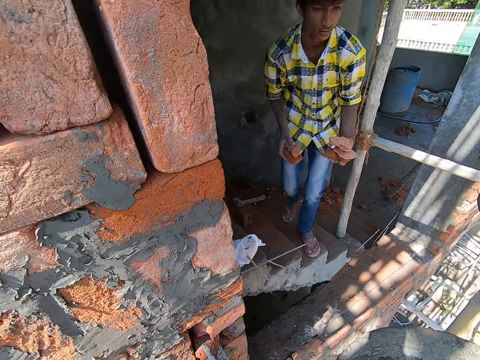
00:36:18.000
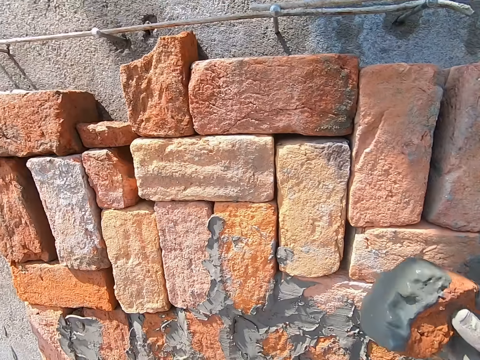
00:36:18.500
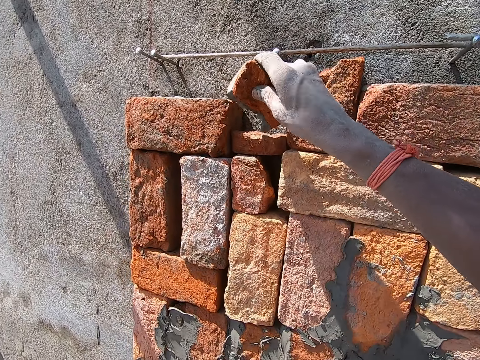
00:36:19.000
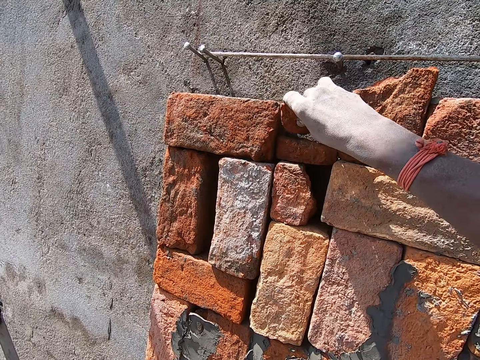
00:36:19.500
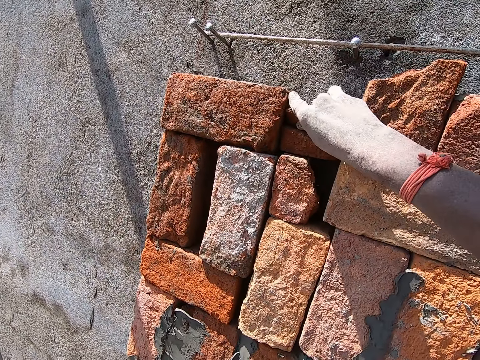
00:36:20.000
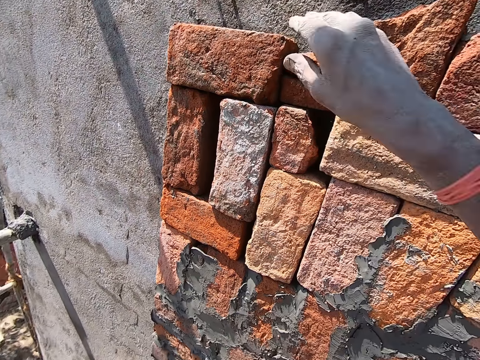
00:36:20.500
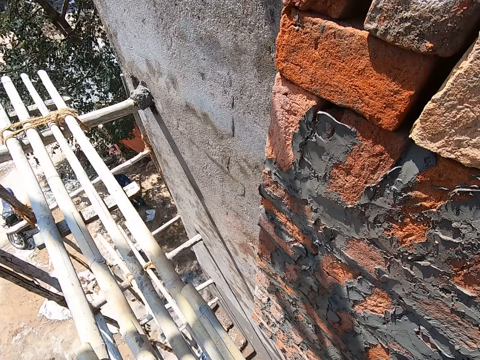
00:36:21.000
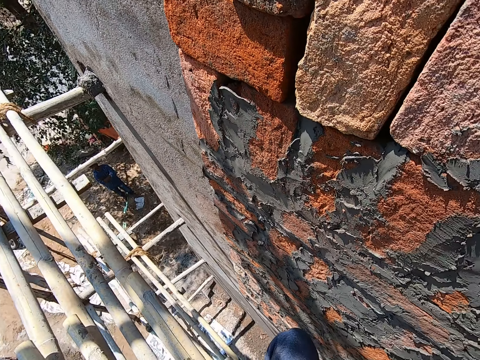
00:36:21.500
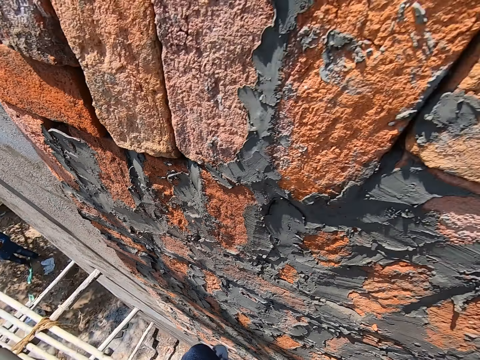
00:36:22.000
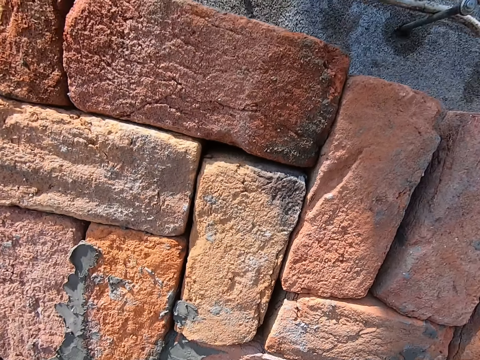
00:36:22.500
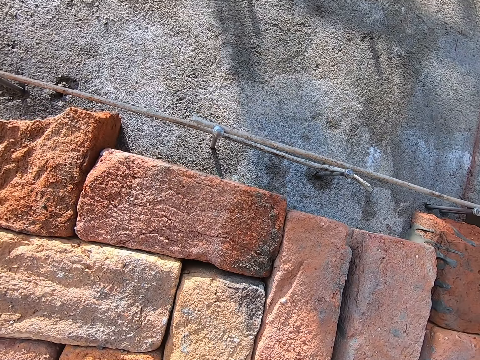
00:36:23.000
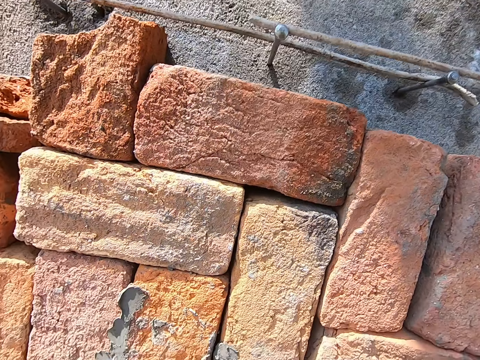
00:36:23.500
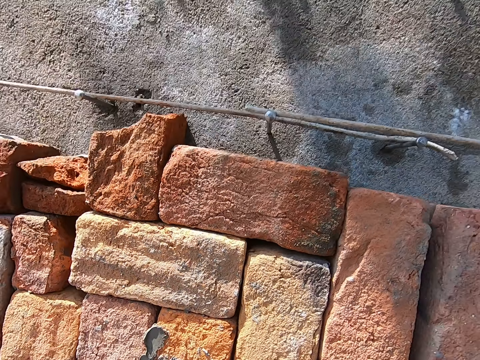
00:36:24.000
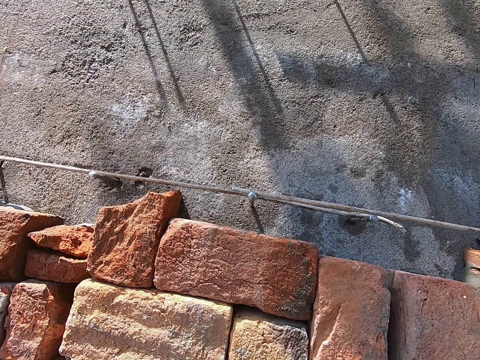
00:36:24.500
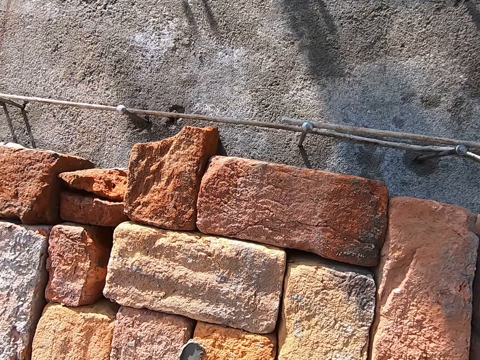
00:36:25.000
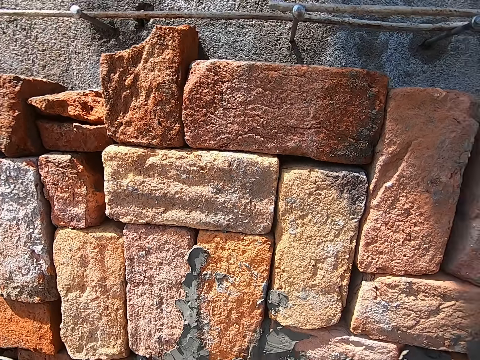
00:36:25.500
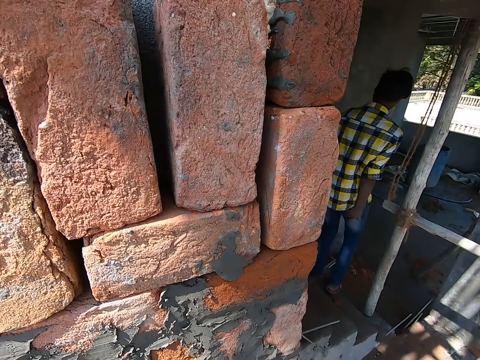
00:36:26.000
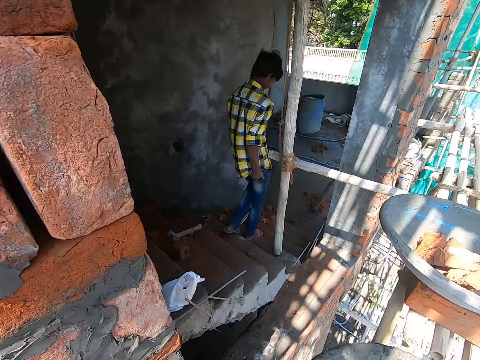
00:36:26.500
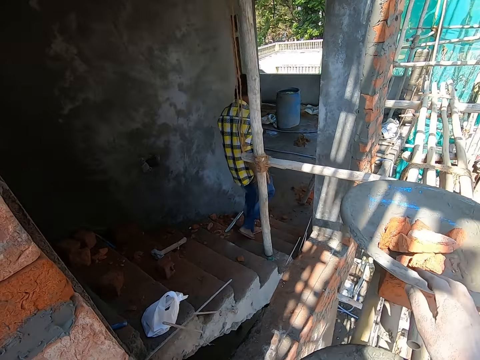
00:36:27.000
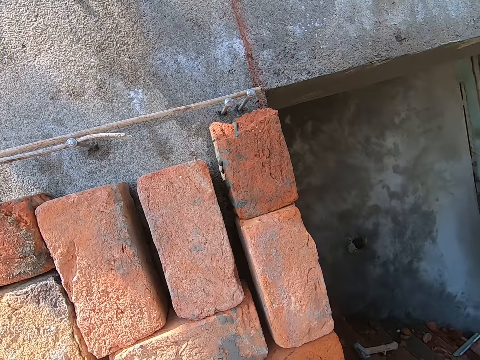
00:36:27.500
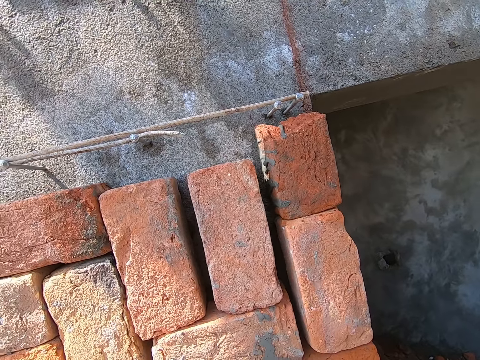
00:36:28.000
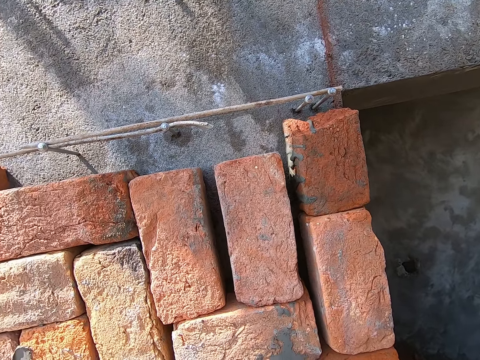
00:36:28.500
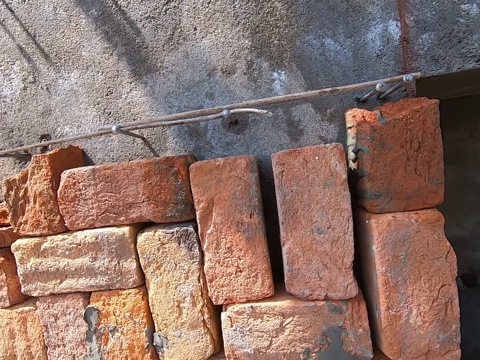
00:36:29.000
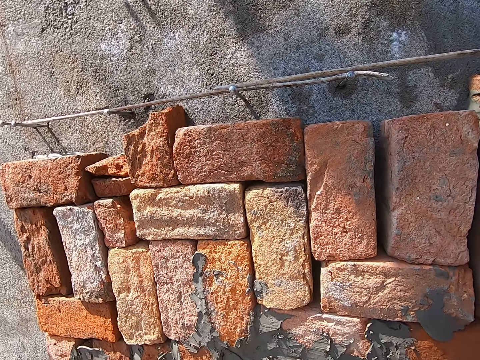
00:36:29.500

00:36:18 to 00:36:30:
The camera wearer places the brick on a brick on the wall with his right hand. A person walks downstairs. The camera wearer takes the brick.

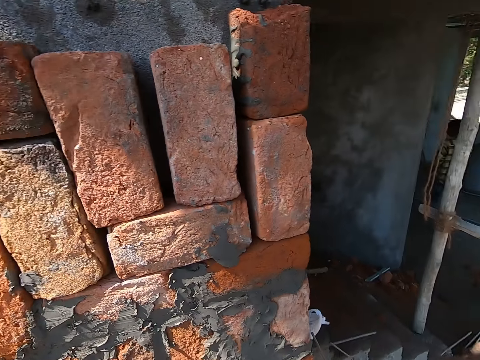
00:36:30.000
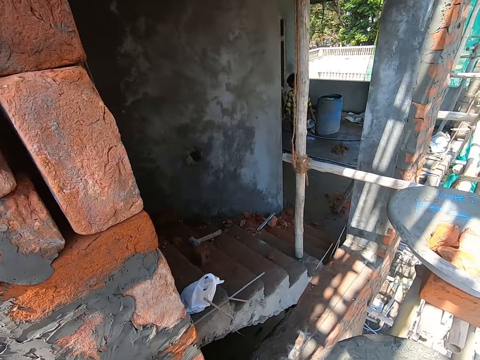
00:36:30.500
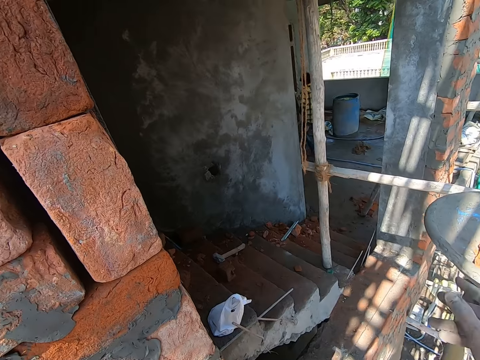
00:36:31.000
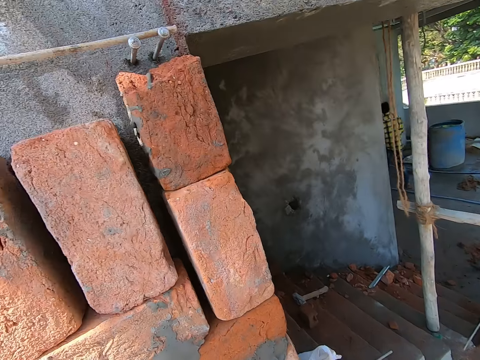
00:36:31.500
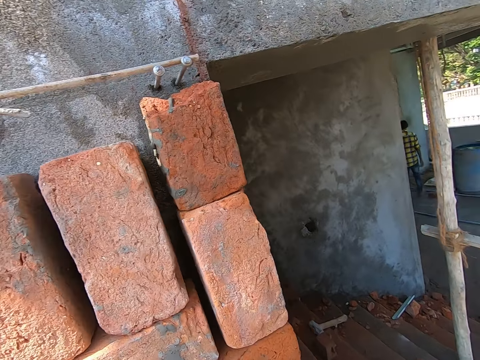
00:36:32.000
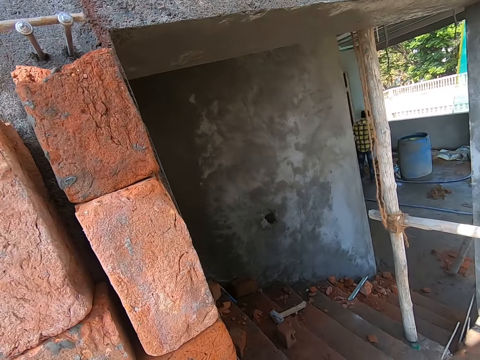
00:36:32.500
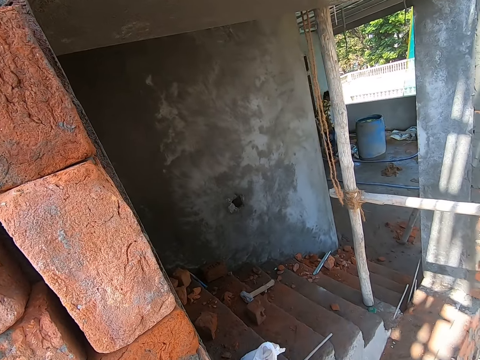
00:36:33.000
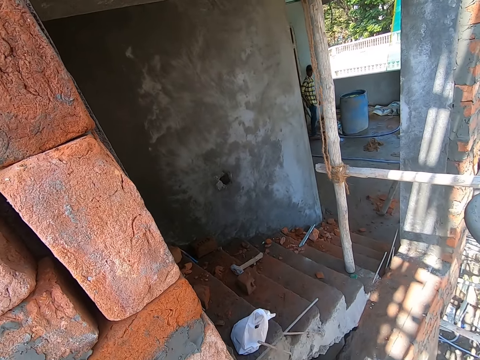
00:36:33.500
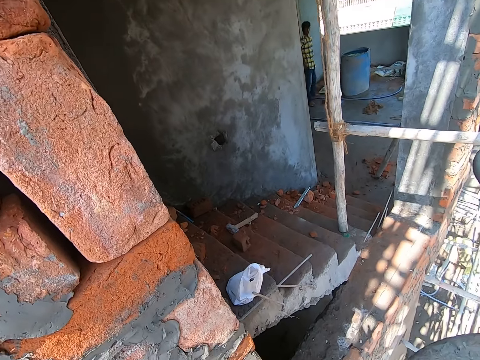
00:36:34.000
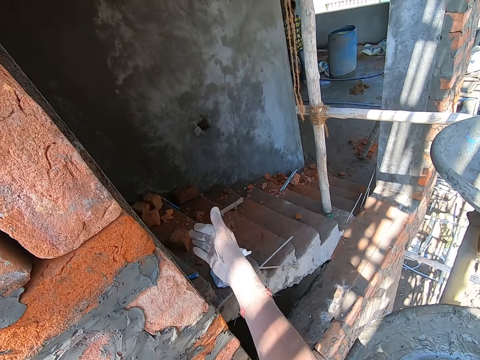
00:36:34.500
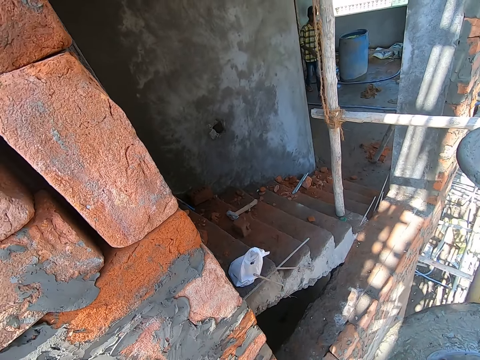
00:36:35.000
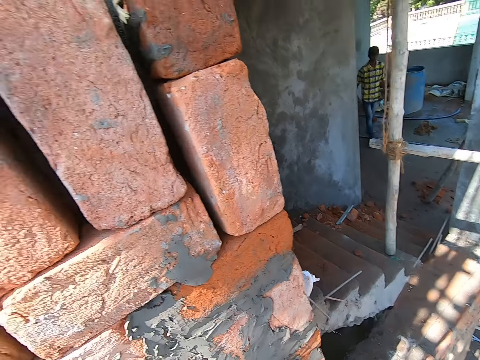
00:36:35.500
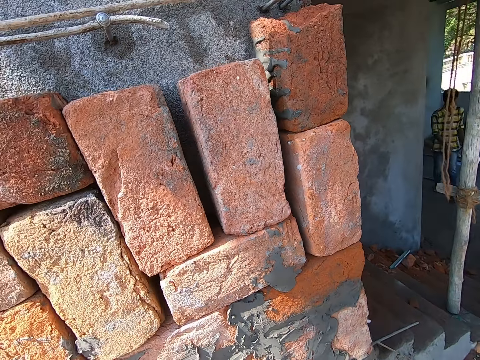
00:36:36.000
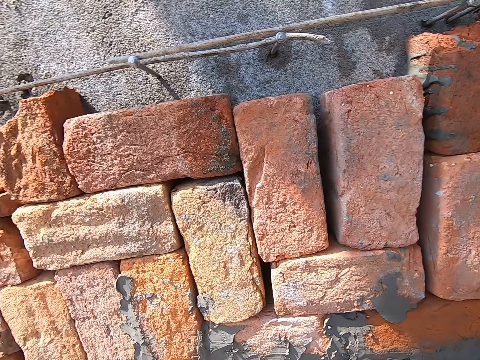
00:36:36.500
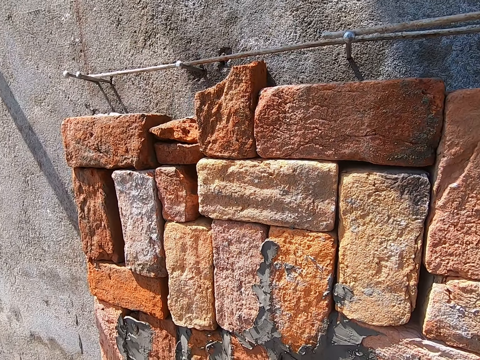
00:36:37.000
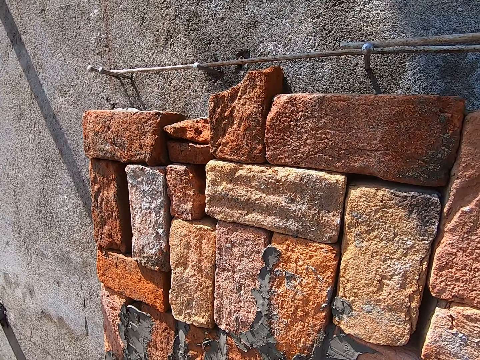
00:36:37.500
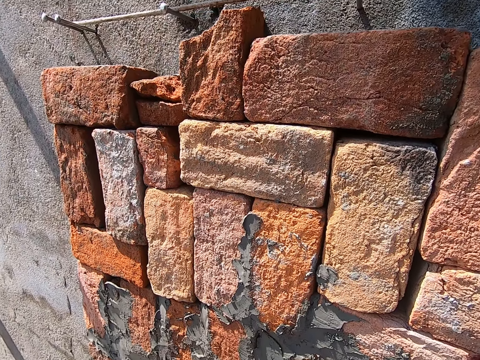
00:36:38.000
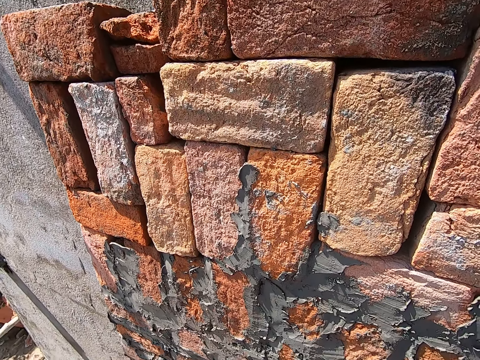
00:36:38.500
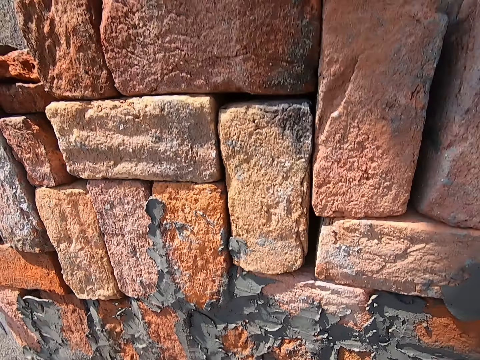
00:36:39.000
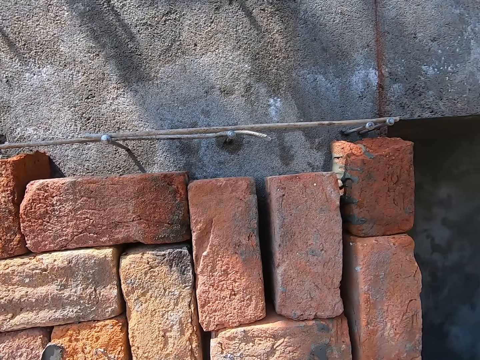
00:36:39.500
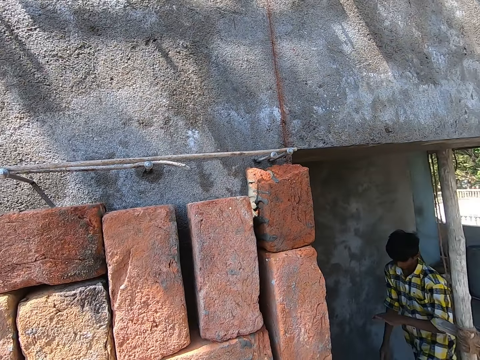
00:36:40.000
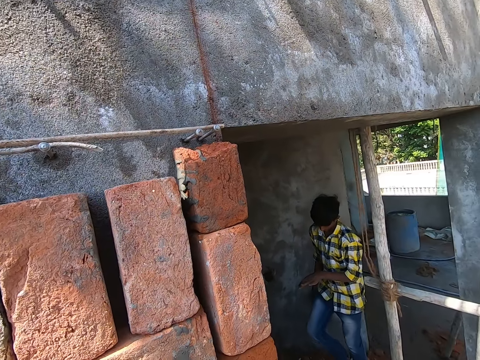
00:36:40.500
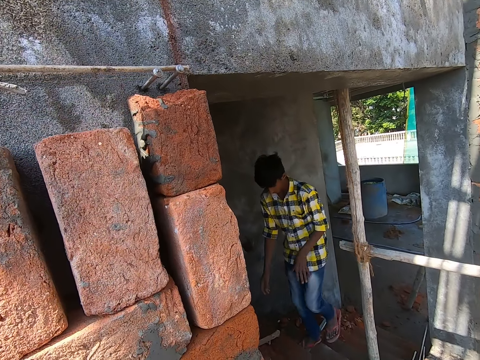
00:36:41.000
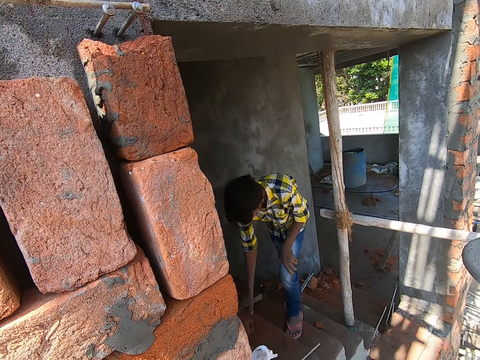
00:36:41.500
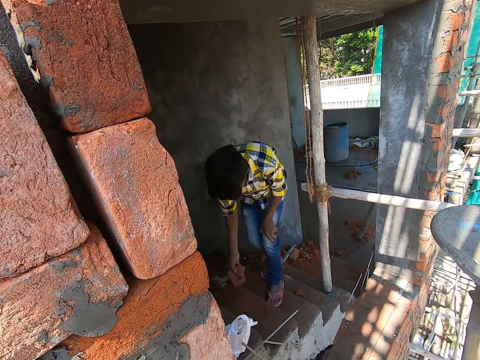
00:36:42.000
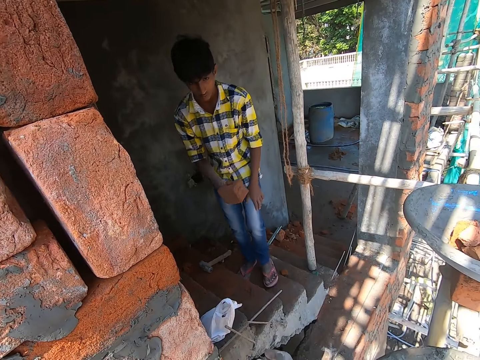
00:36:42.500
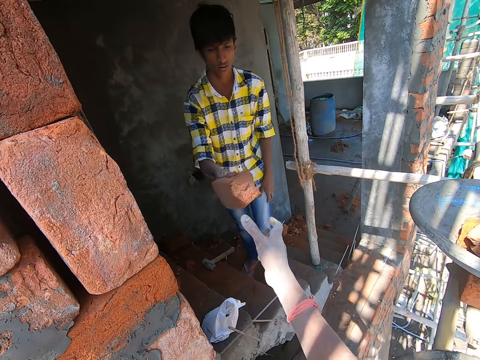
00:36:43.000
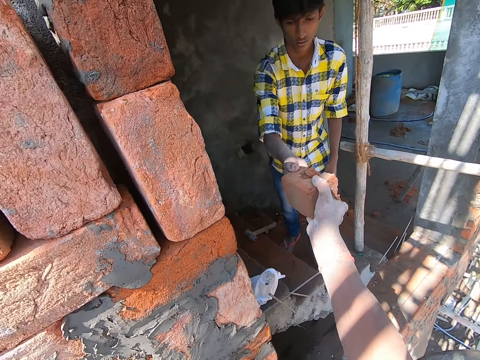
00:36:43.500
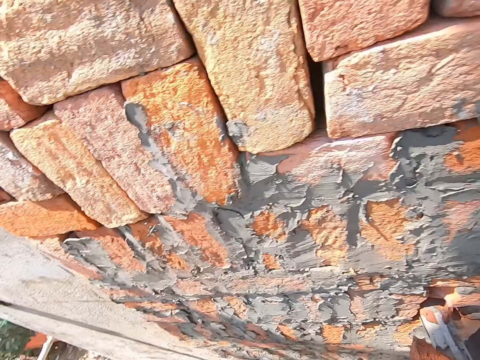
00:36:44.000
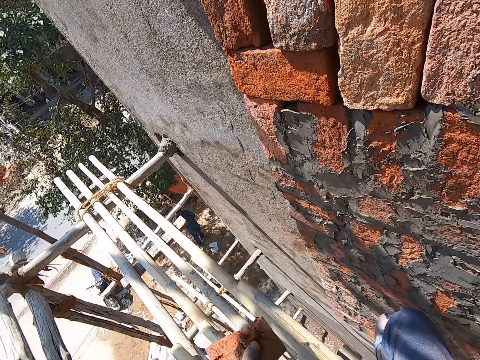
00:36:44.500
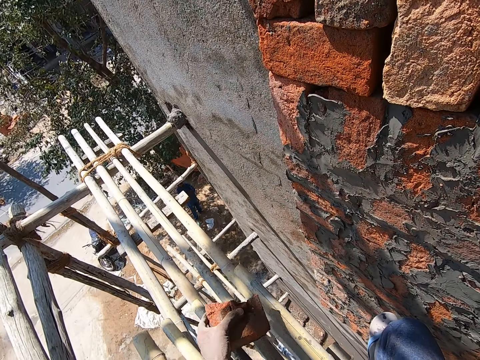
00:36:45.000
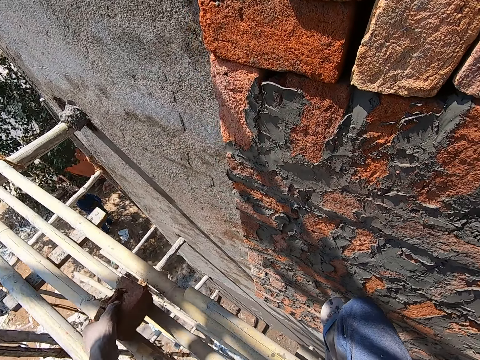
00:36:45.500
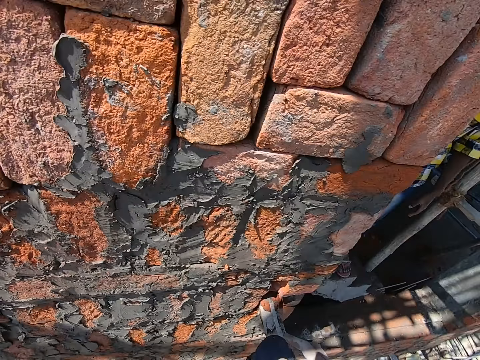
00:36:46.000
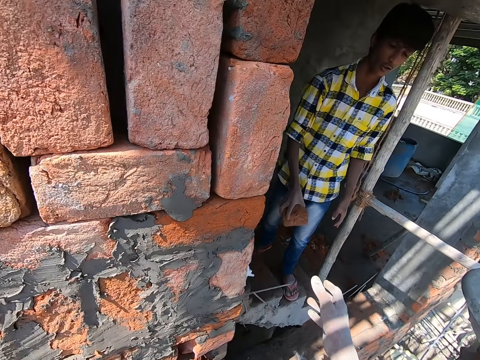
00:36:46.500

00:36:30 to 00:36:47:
The camera wearer throws a brick in the pan on the brick with his right hand. He interacts with the man. The man stares at the camera wearer. The camera wearer talks to the man. He walks up the stairs. The man picks a brick from the stairway with his right hand. The man passes the brick from his right hand to the right hand of the camera wearer. The camera wearer throws the brick on some bamboo sticks.
